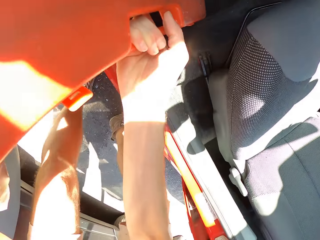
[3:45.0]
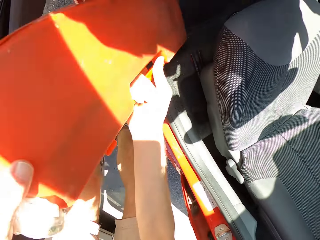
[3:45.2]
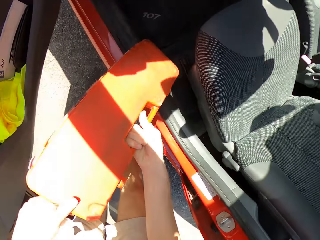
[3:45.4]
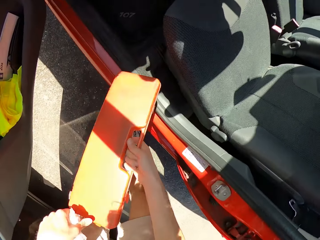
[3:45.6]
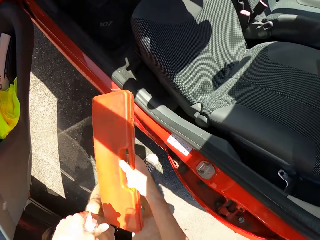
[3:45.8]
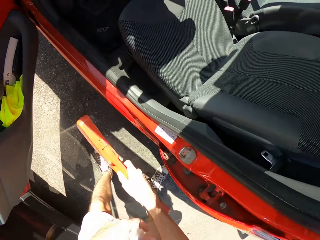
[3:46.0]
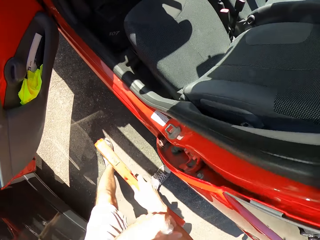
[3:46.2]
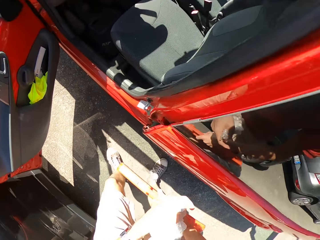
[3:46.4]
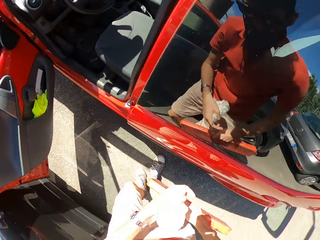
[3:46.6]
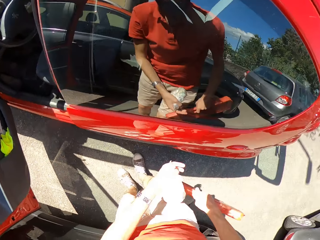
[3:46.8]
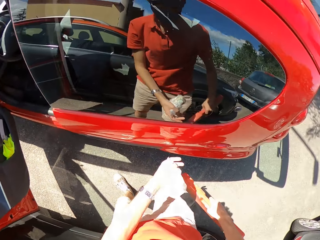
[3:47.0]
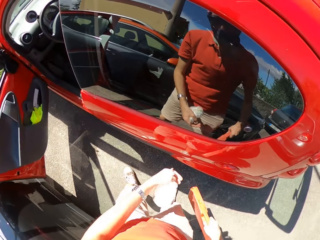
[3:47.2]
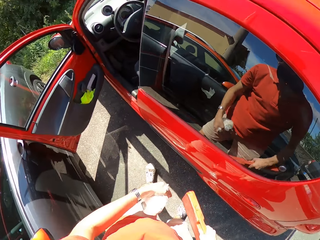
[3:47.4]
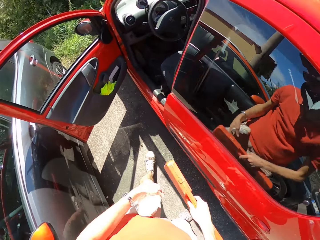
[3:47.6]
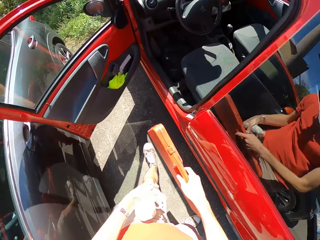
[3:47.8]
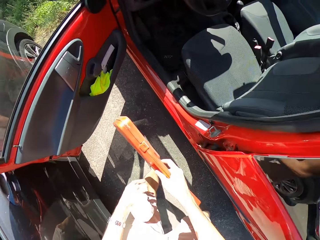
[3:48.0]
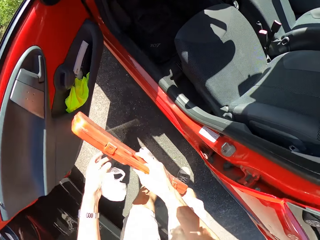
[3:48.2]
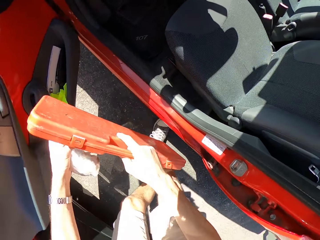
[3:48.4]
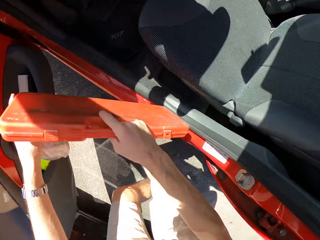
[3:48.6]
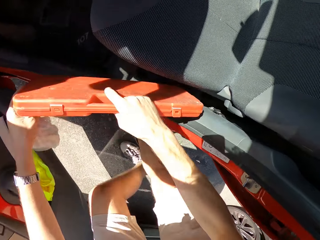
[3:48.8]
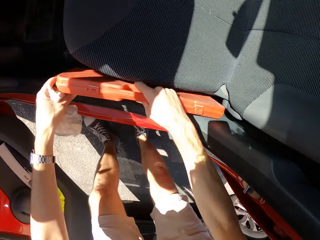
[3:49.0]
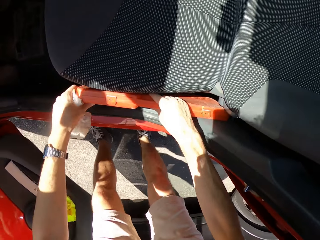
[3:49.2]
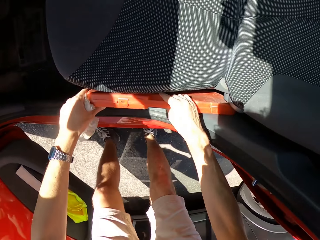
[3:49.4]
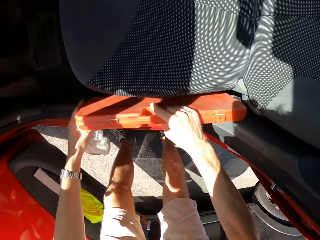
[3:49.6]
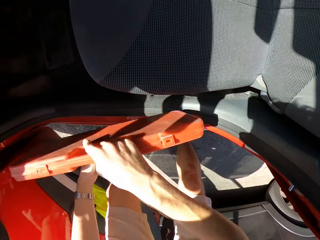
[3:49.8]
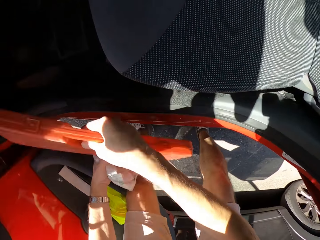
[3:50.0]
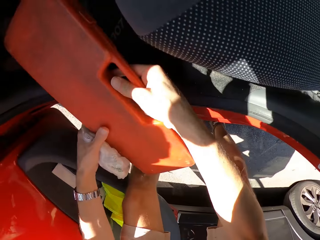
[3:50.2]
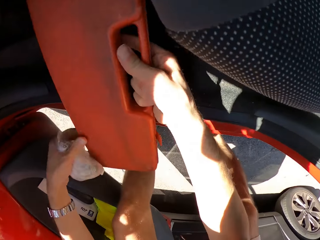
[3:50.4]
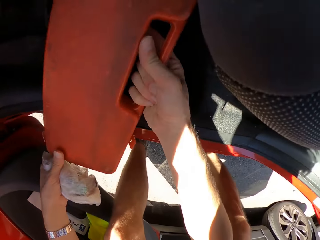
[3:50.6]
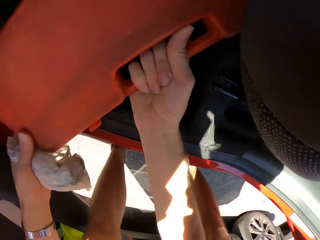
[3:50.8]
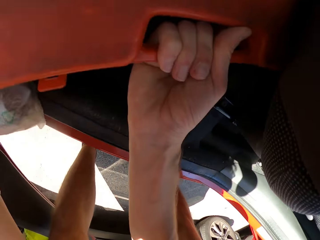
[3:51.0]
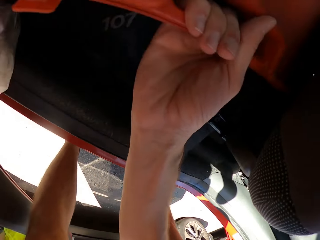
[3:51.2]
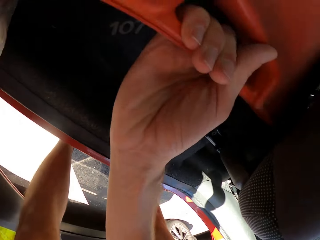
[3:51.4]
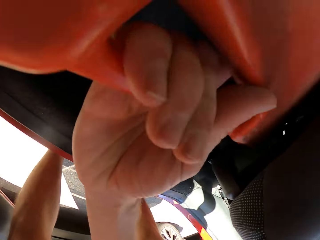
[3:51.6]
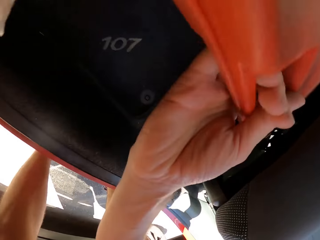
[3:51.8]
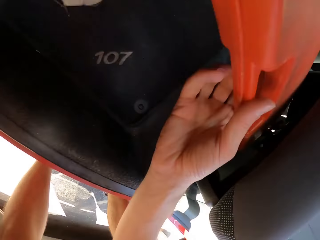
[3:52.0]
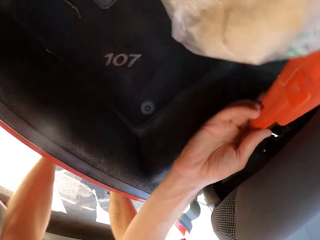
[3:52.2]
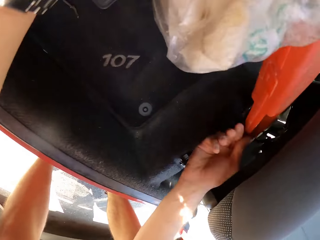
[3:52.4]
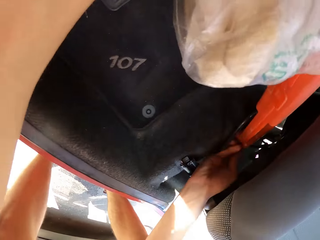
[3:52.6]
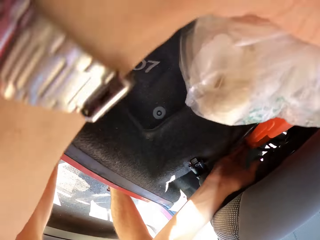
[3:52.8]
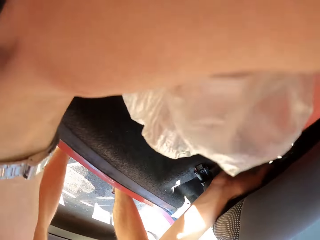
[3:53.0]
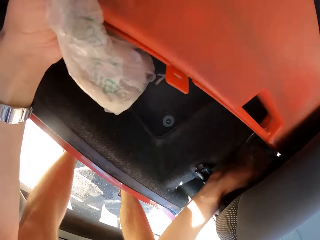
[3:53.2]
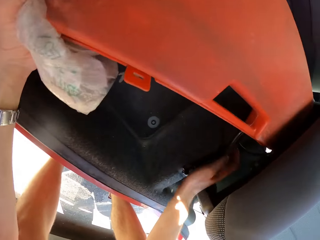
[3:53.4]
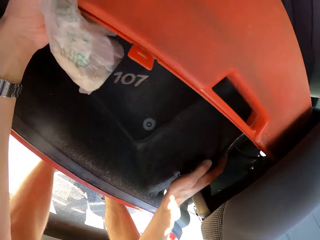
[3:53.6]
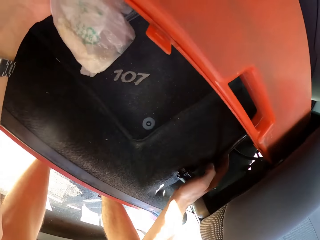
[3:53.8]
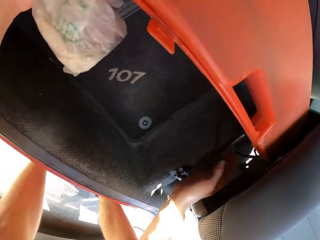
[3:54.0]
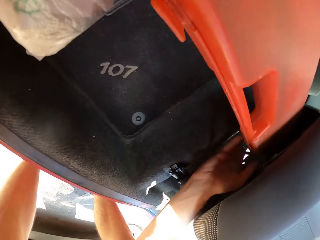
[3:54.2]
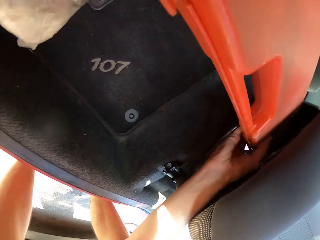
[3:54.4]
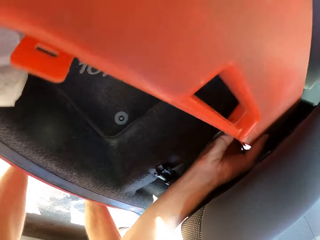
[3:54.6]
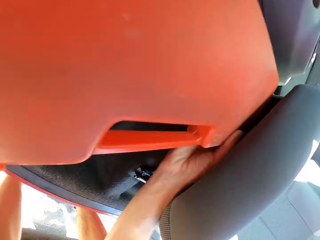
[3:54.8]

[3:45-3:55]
The camera wearer walks with the tool box. They place the tool box on the floor of the car. They do it again.

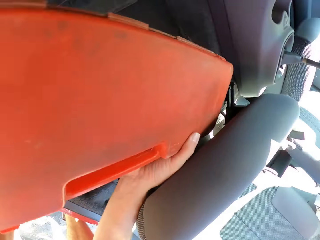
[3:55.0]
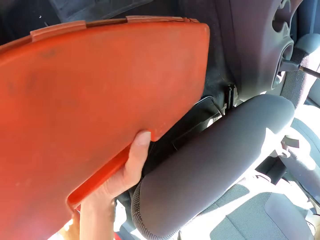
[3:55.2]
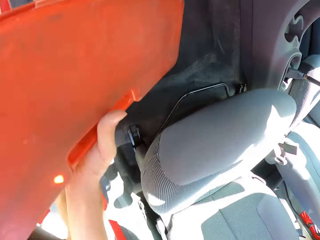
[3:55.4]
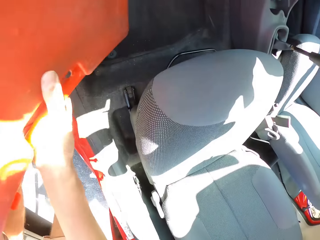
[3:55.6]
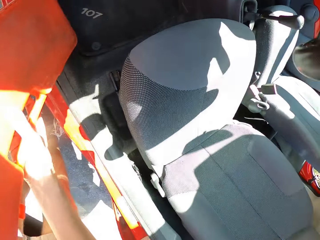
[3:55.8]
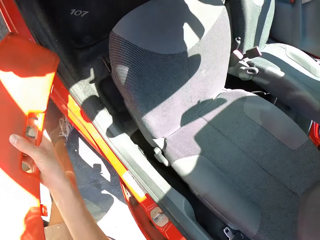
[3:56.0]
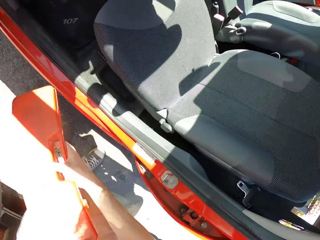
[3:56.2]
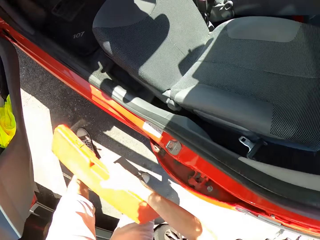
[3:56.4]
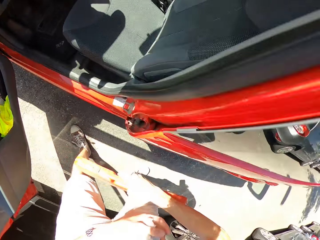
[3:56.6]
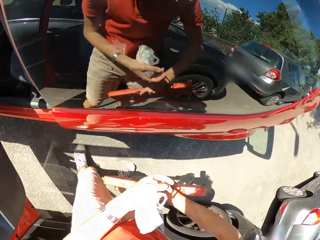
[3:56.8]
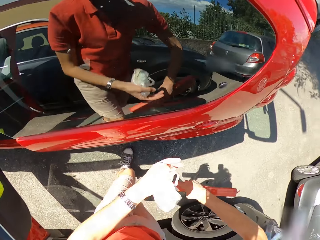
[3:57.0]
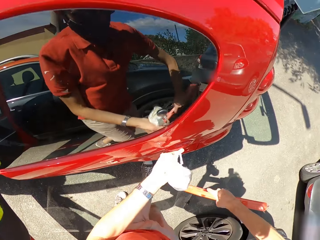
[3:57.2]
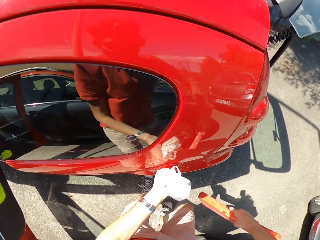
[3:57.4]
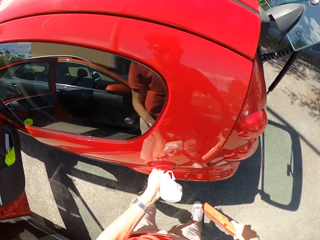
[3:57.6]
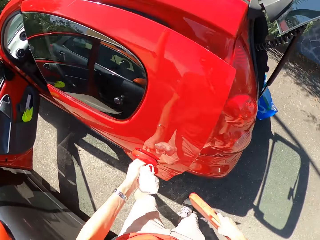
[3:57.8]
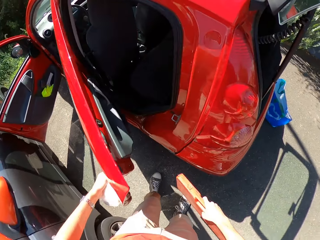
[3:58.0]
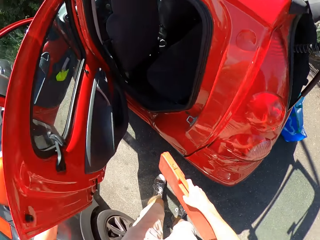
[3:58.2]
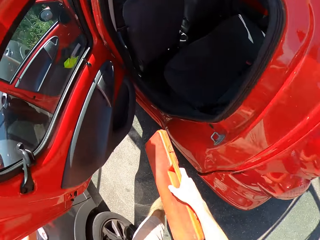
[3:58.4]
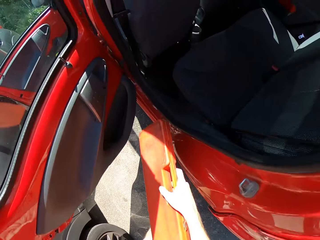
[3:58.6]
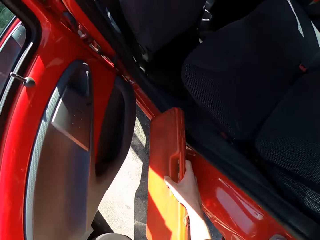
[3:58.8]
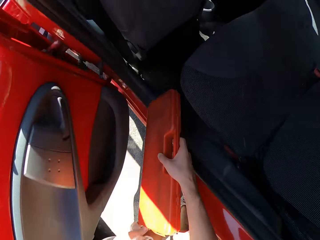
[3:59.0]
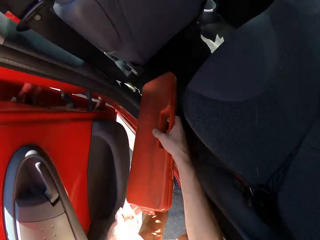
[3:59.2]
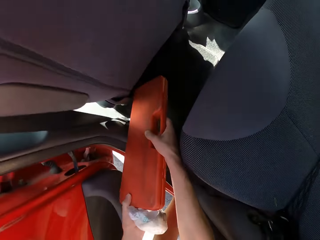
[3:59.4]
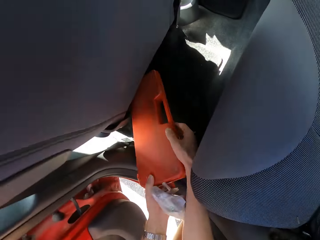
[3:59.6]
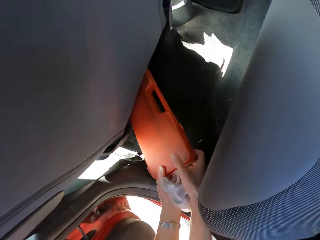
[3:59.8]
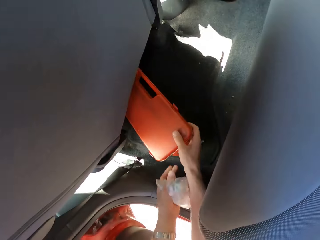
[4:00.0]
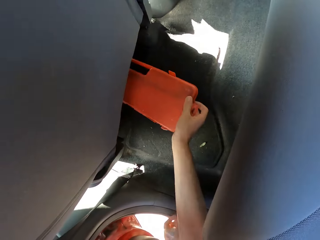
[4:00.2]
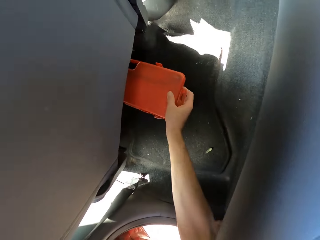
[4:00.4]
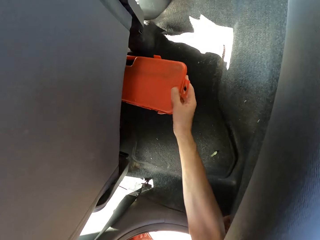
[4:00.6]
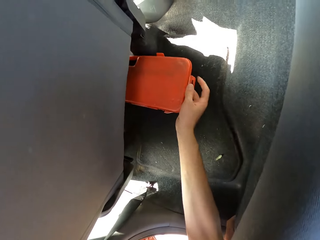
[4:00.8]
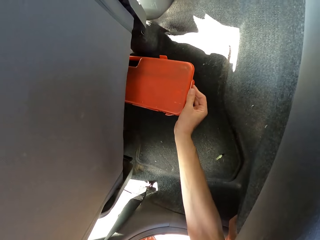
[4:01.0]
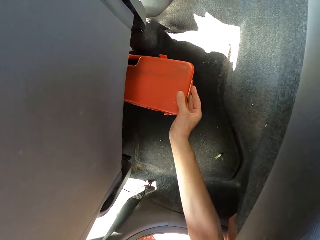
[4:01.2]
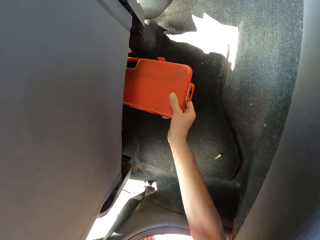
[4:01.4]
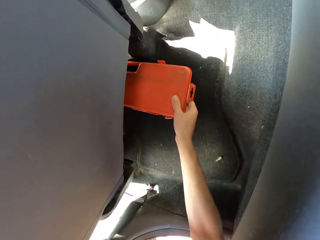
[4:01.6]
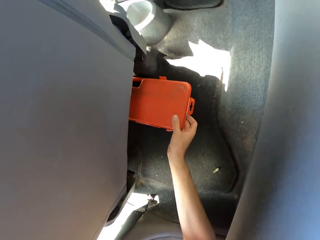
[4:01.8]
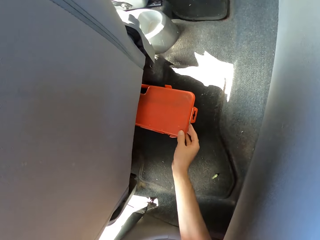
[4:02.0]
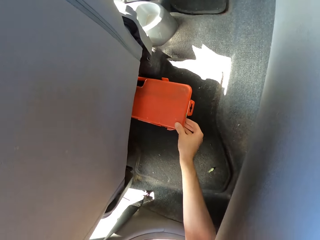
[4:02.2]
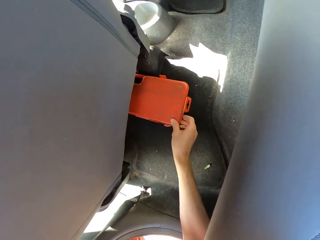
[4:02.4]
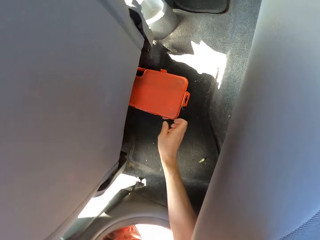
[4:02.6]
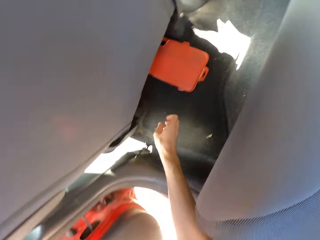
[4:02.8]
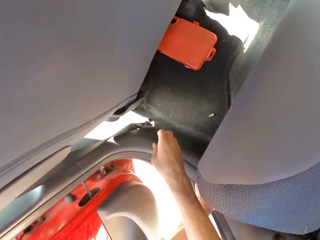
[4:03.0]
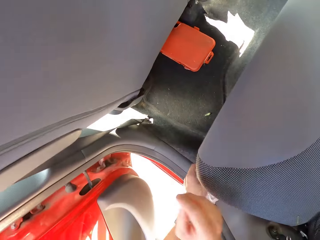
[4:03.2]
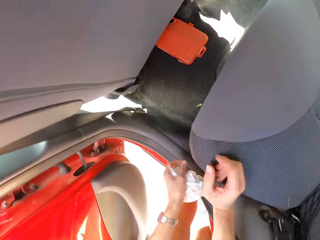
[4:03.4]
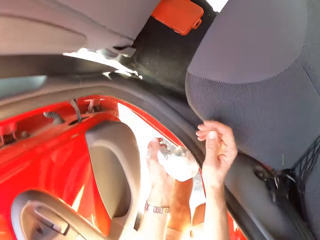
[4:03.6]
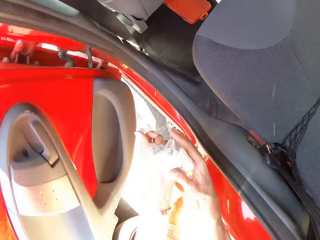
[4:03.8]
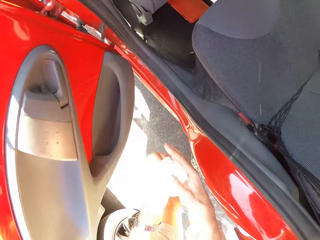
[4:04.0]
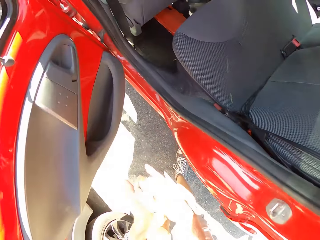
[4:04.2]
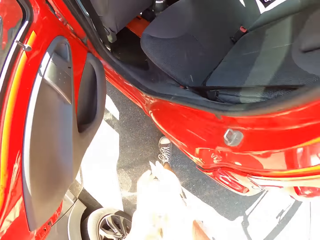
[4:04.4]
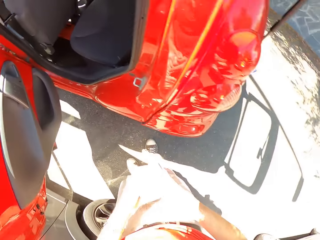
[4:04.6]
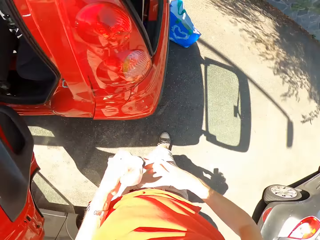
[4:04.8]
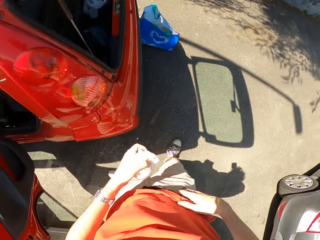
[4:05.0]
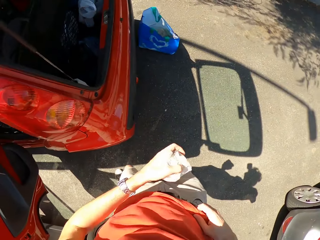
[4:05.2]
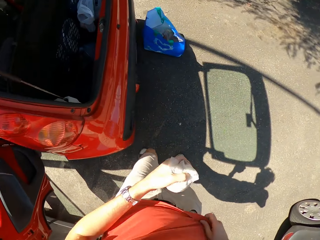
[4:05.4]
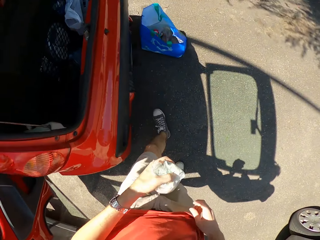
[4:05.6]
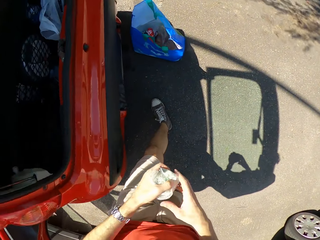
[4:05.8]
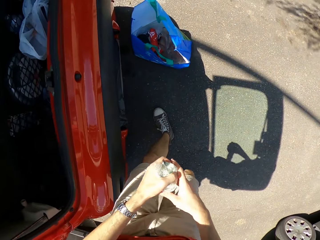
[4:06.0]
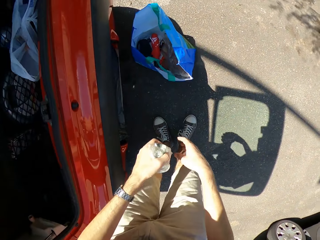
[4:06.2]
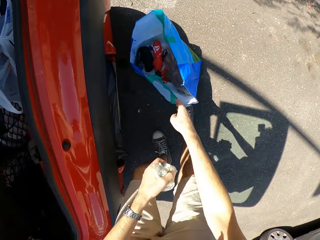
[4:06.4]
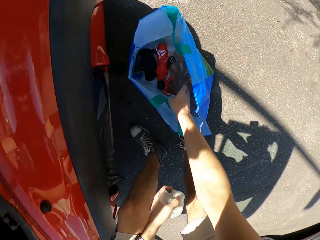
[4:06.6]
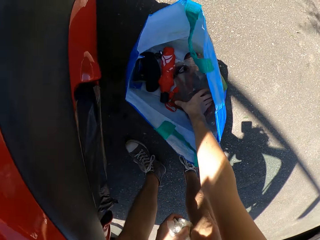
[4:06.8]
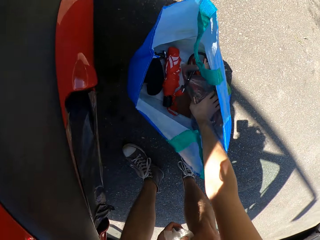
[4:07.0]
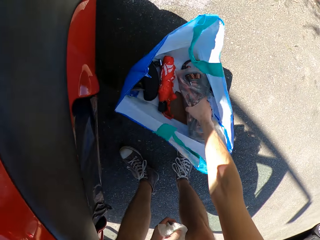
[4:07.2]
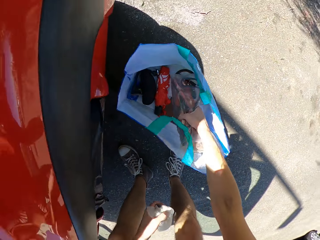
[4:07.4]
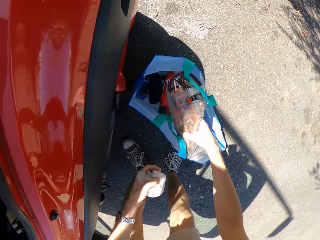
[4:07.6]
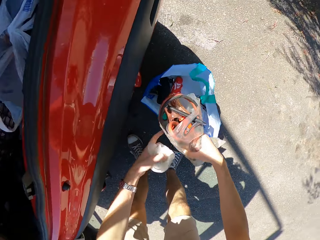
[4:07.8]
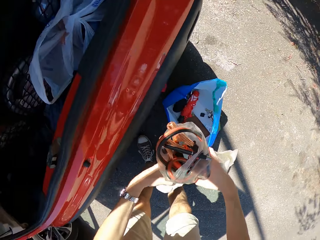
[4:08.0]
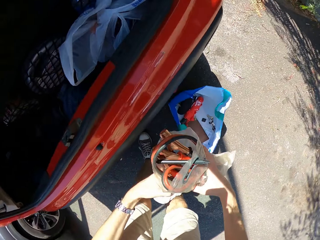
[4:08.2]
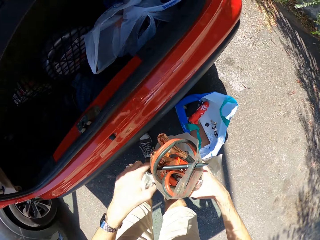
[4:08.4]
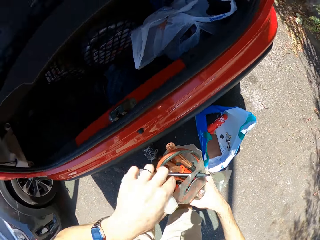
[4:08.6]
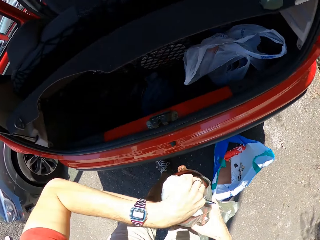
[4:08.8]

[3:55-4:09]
The camera wearer opens the back car door. They place the safety triangle case under the chair. They place the tool box on the floor of the car. They adjust the tool box. They hold the shopping bag with both hands. They pick up the jumper or jump starter wire from the shopping bag.
